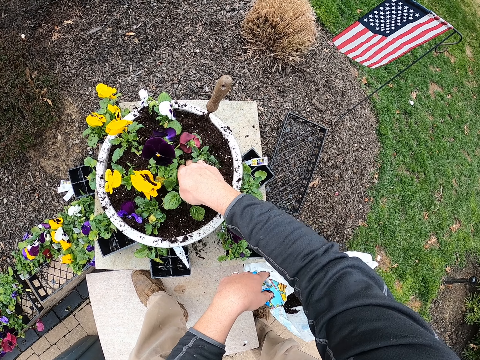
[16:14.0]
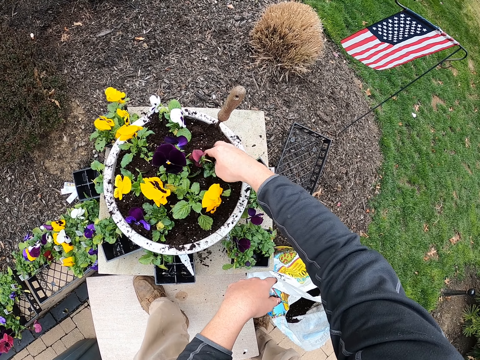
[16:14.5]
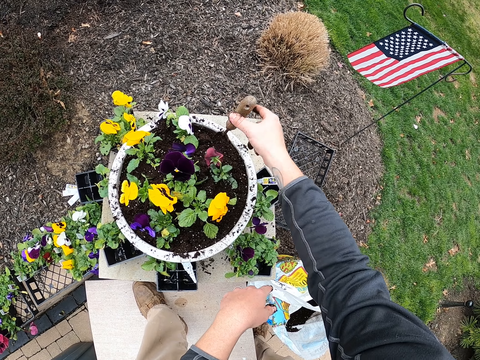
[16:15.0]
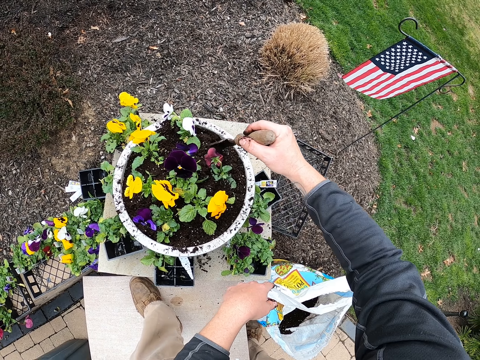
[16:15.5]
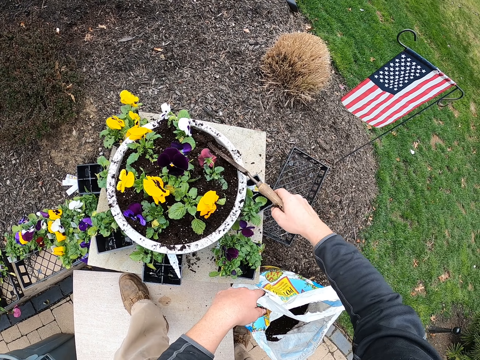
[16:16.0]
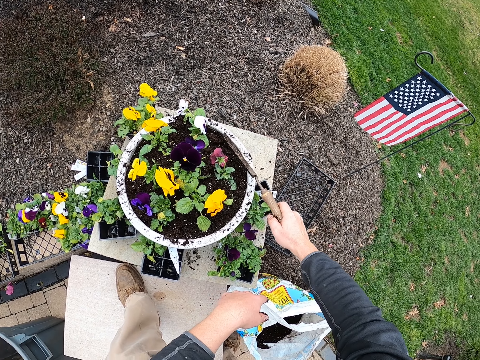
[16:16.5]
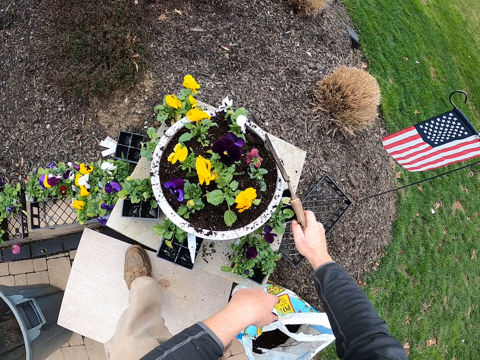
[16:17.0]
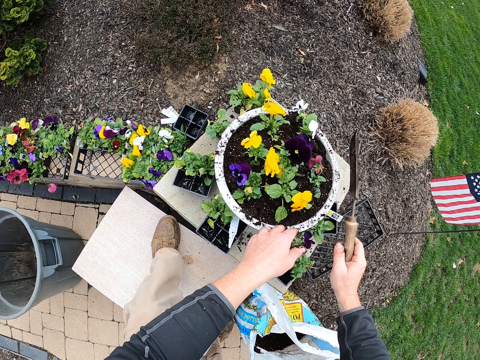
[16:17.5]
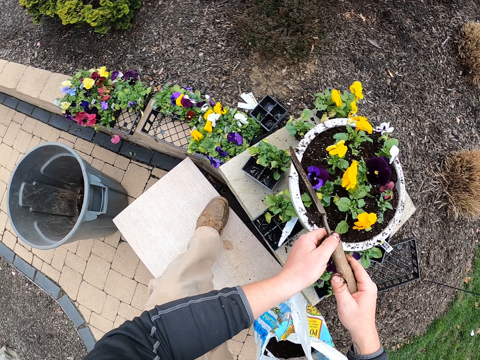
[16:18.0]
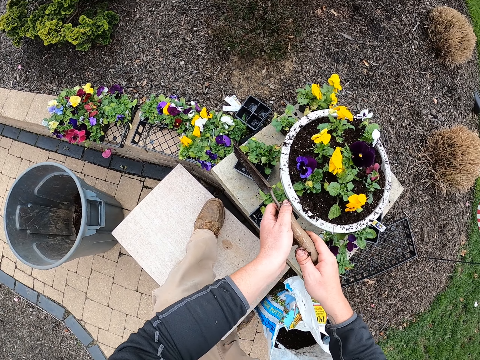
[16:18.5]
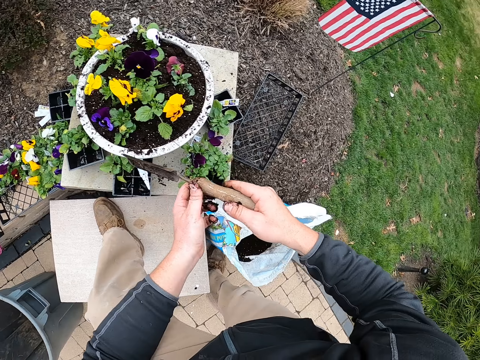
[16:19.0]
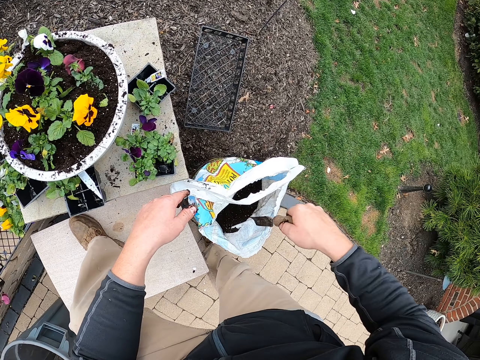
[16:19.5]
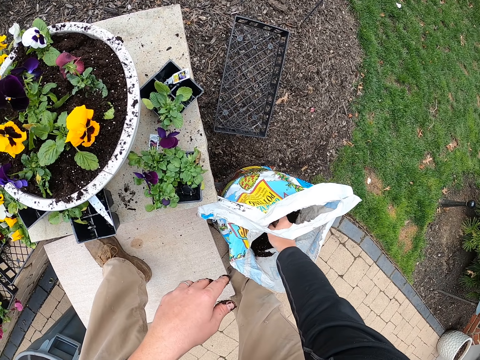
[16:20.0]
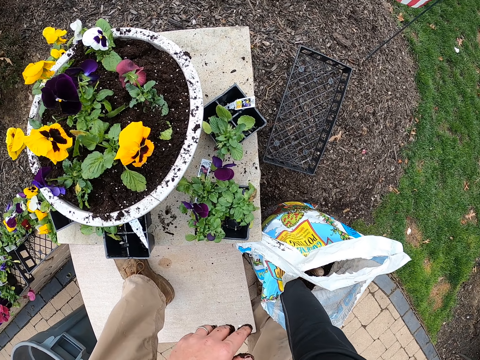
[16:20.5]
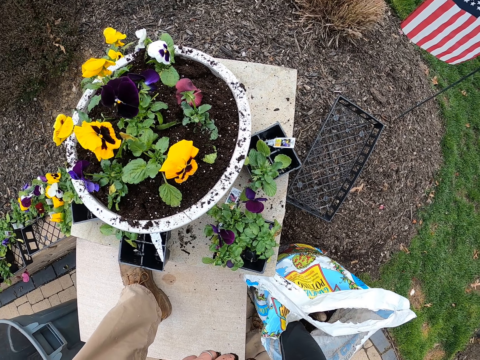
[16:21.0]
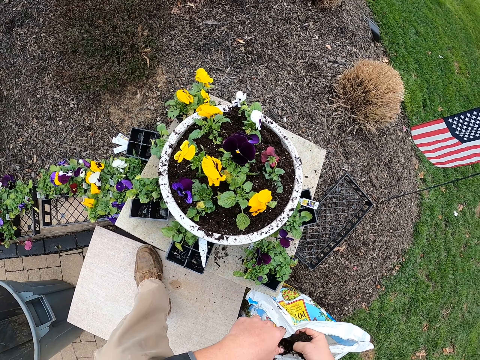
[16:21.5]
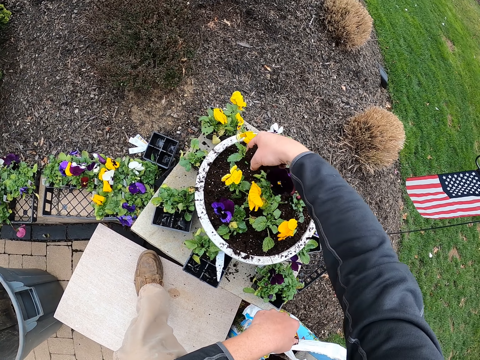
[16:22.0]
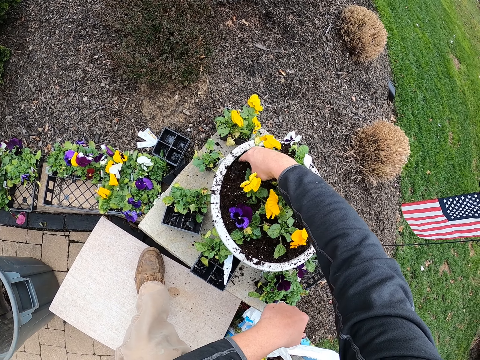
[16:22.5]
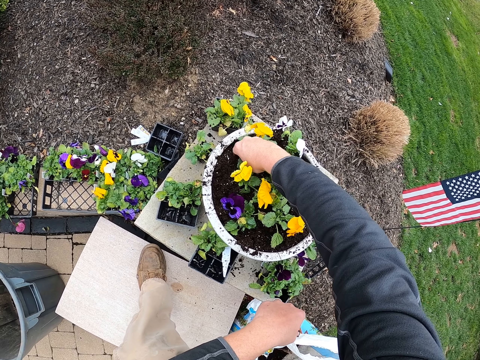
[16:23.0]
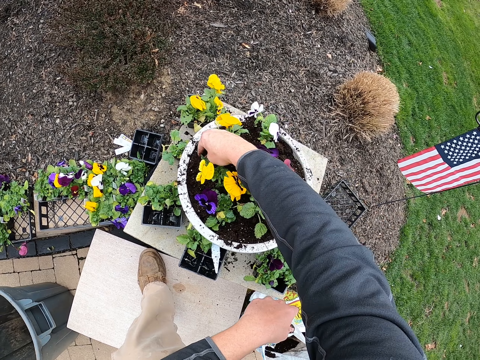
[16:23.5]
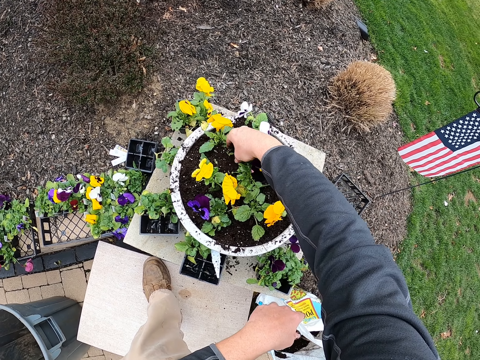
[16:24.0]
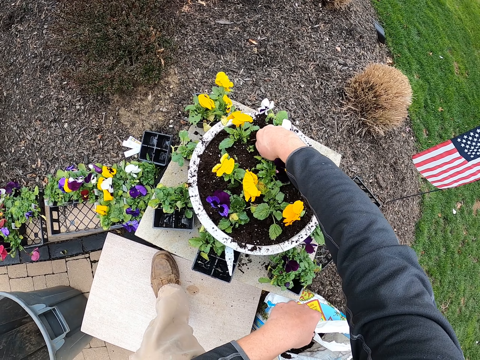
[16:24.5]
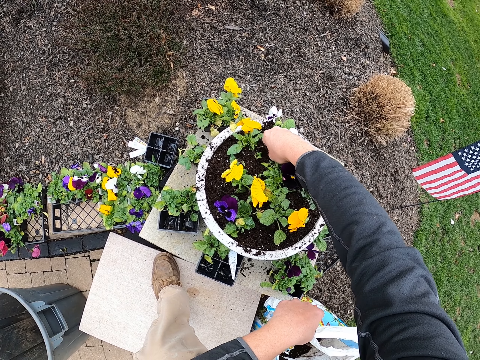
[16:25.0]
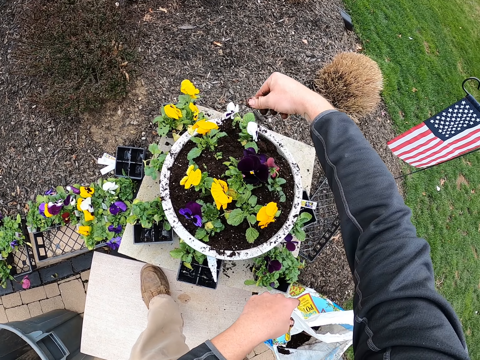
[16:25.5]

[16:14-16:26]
The camera wearer picks the trowel from the flower pot. They put the trowel in the sack or soil. They take soil and put the soil in a bucket. They plant flowers on the flower pot.

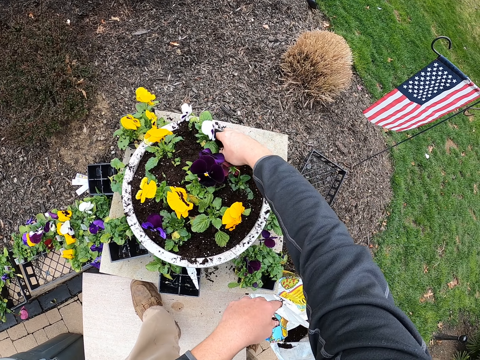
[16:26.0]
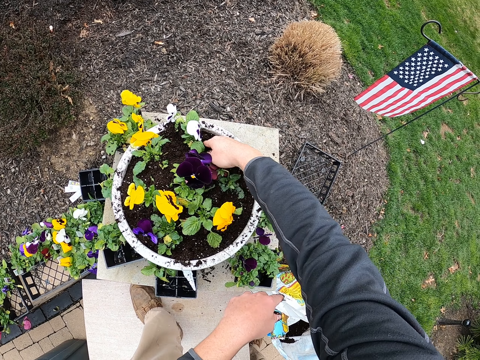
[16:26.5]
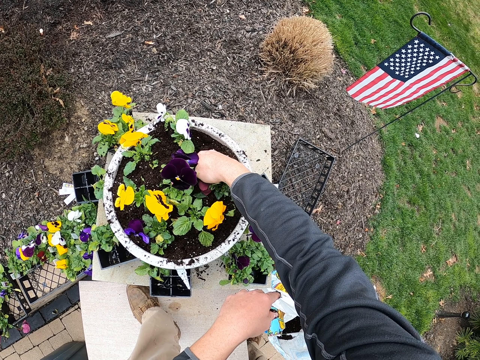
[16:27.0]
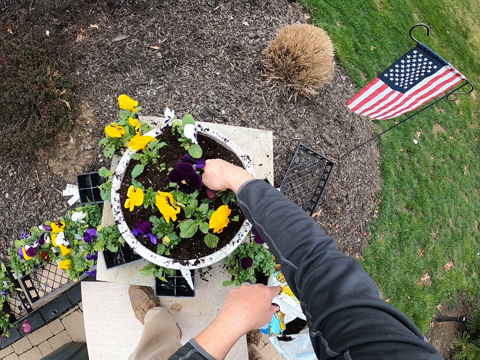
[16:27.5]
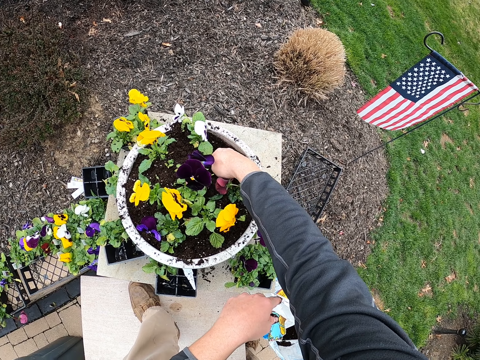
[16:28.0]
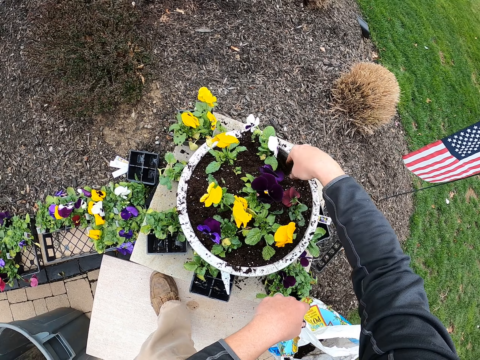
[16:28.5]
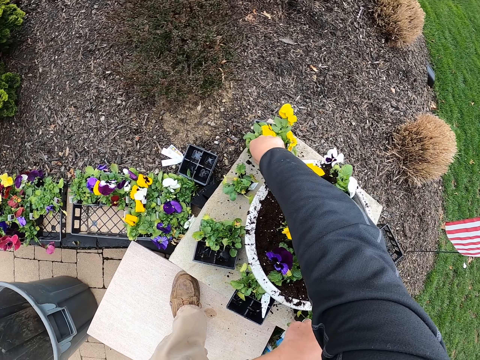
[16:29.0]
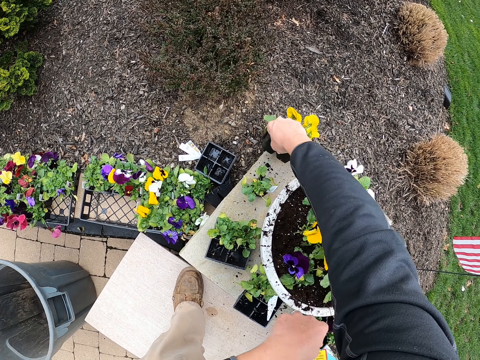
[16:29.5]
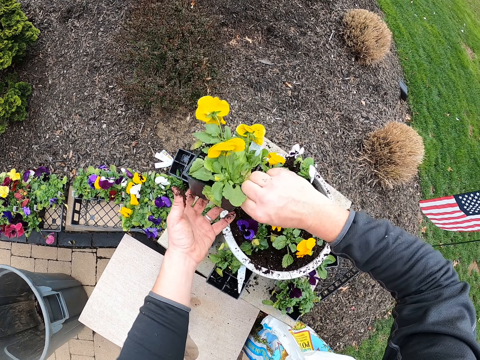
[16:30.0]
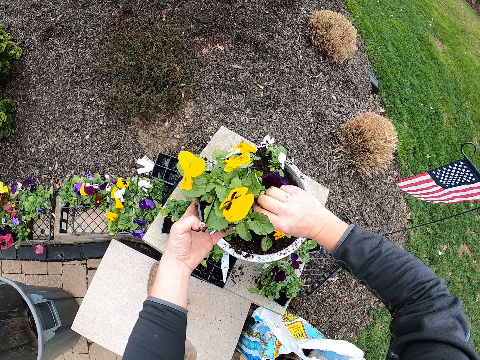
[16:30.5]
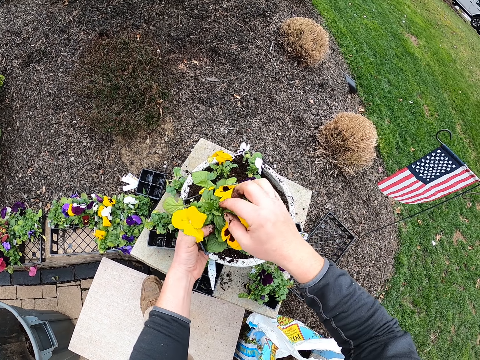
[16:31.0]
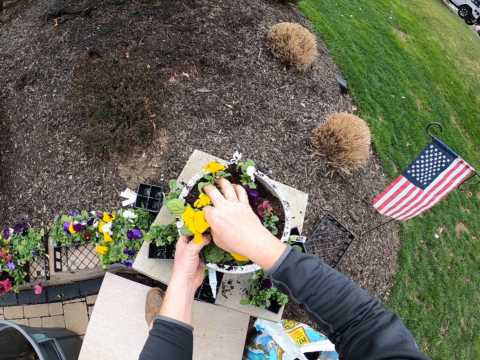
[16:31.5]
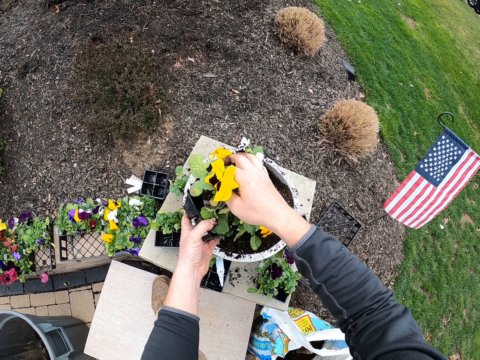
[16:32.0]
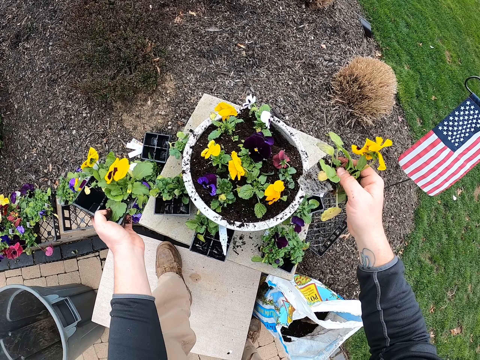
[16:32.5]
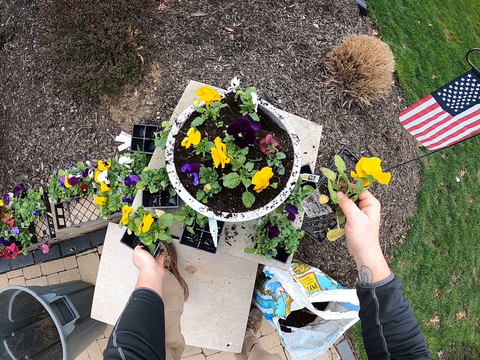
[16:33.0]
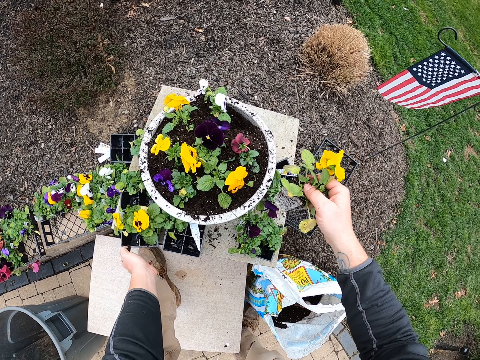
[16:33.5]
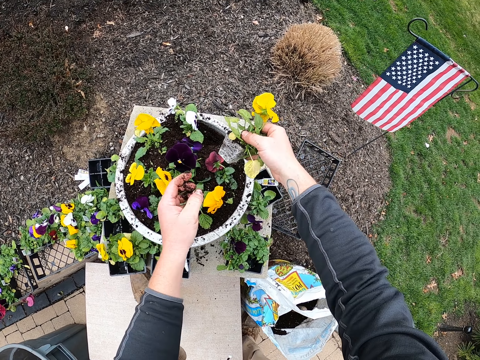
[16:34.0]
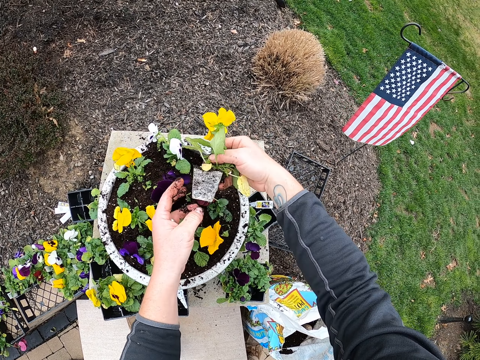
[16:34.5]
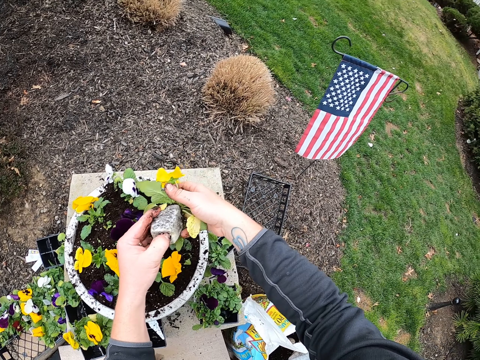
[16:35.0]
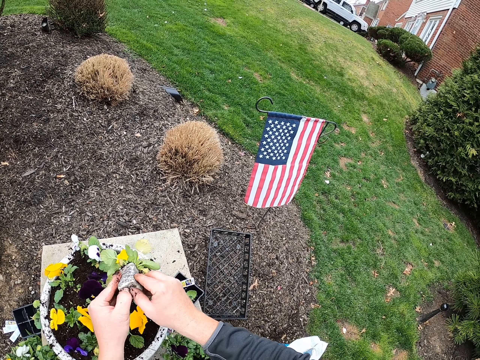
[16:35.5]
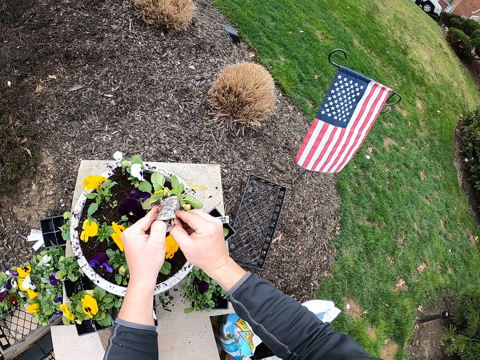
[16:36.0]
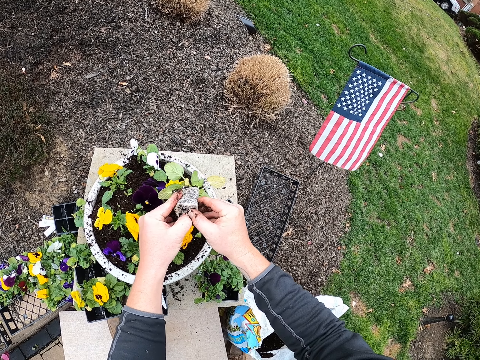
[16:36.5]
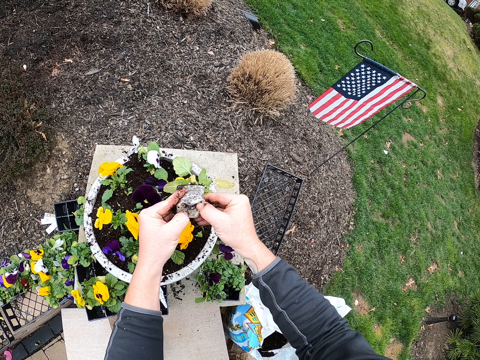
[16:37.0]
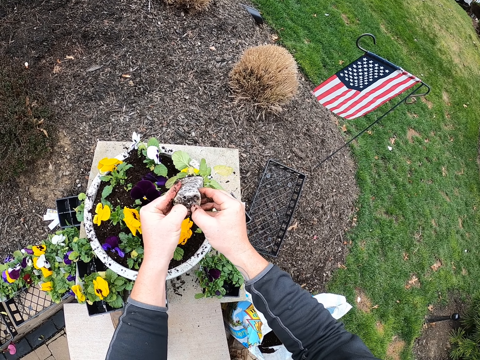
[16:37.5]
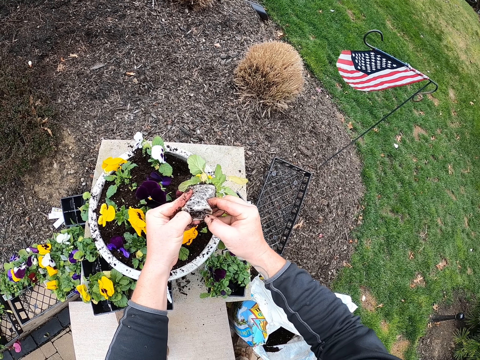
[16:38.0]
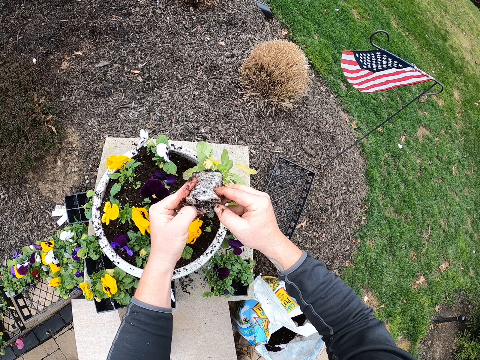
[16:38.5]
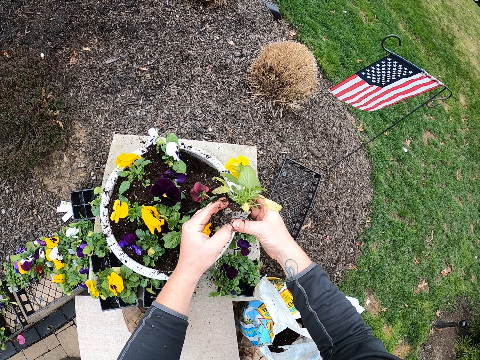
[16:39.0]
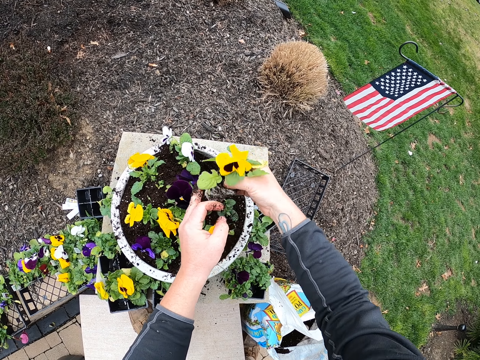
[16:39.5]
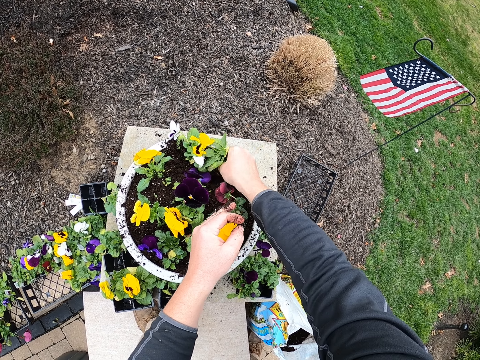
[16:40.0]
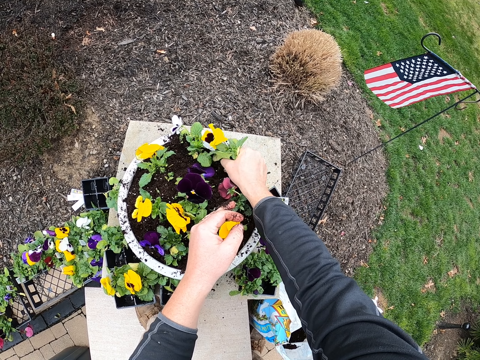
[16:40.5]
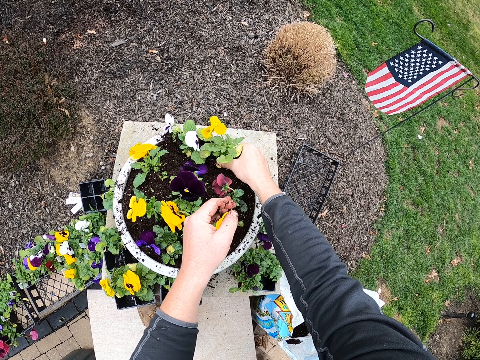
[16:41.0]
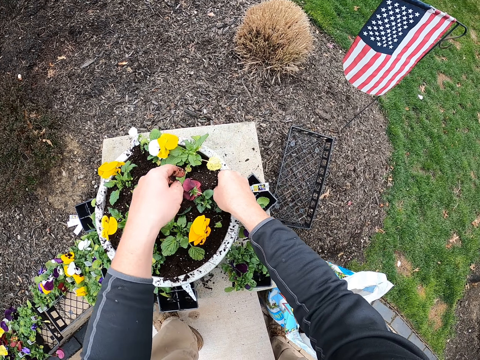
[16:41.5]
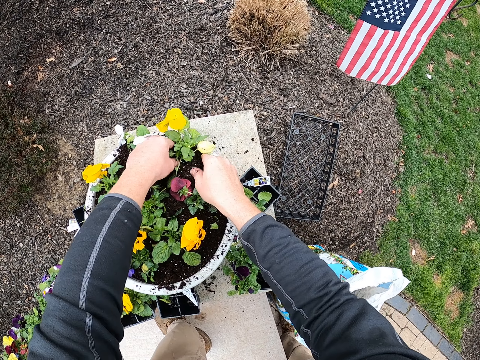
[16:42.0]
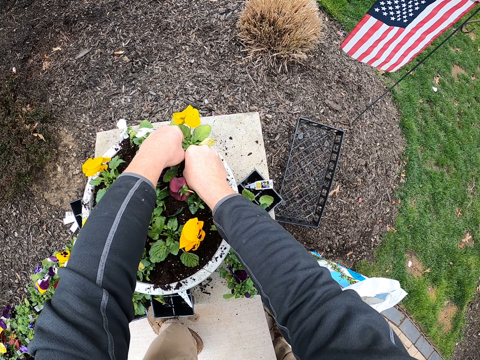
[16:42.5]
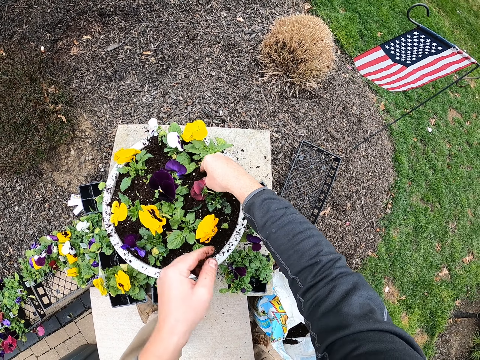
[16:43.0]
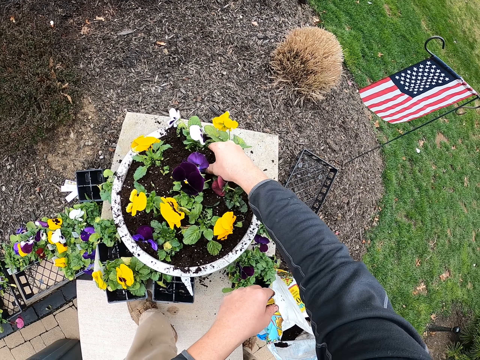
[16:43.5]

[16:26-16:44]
The camera wearer spreads the soil. They take a plant container. They take a plant from the container. They put the container down. They hold the plant. They fix the plant in the soil. They touch the plants.
